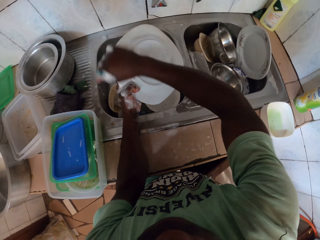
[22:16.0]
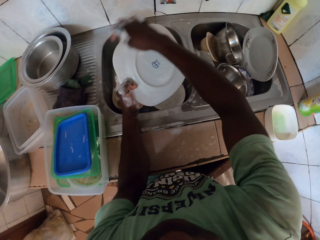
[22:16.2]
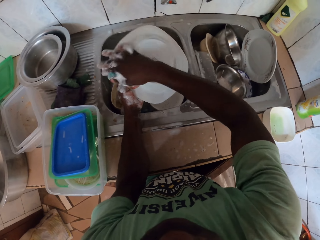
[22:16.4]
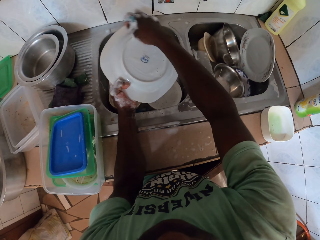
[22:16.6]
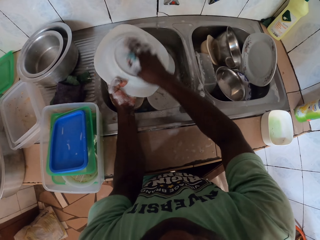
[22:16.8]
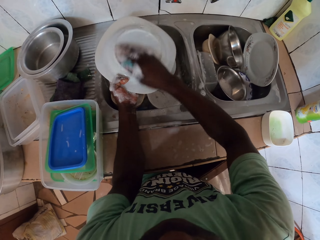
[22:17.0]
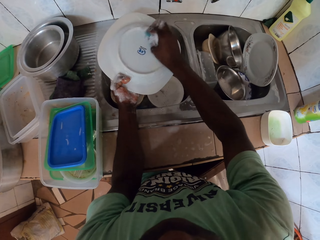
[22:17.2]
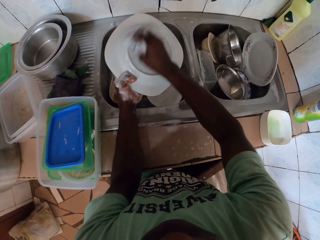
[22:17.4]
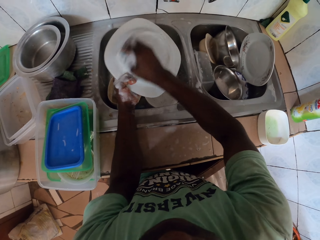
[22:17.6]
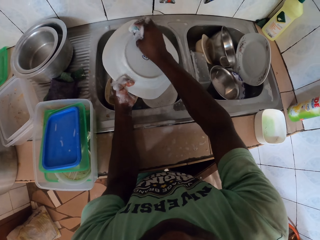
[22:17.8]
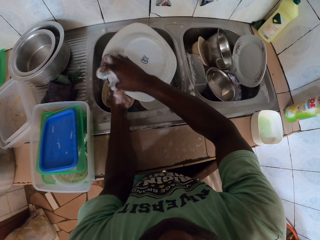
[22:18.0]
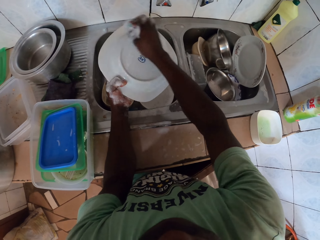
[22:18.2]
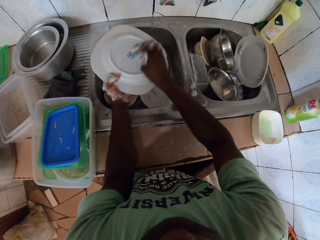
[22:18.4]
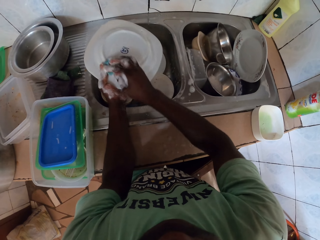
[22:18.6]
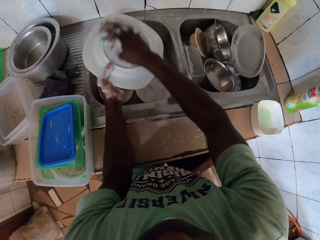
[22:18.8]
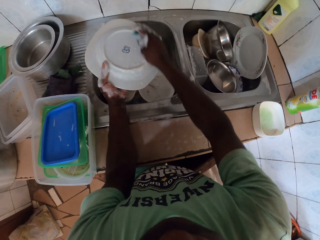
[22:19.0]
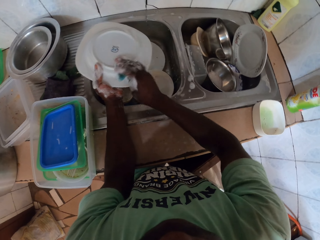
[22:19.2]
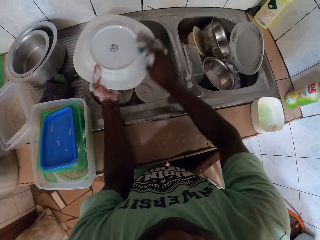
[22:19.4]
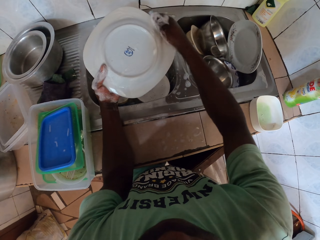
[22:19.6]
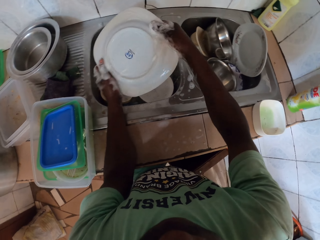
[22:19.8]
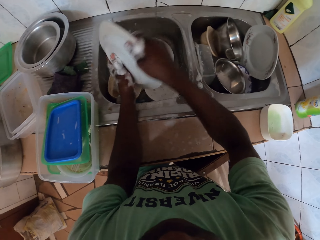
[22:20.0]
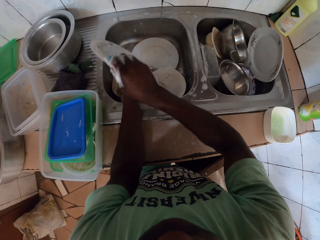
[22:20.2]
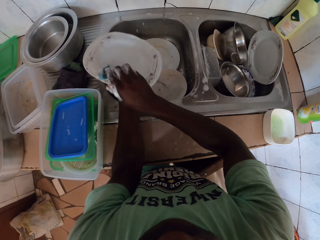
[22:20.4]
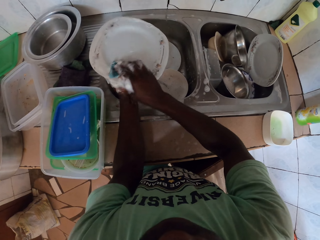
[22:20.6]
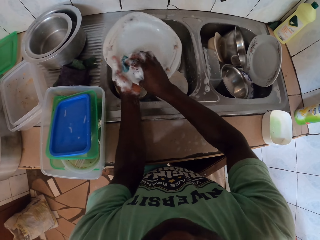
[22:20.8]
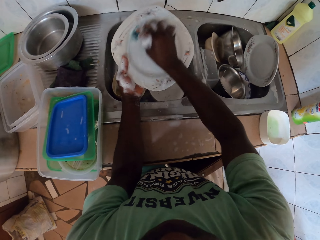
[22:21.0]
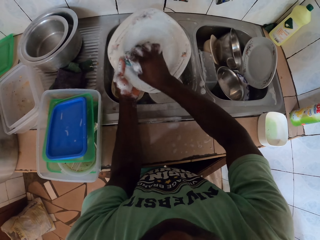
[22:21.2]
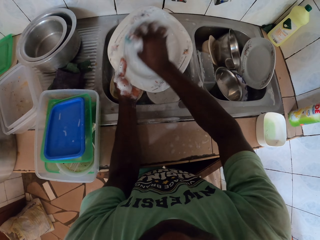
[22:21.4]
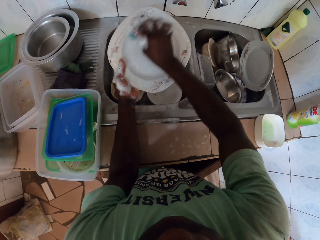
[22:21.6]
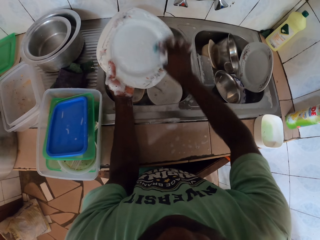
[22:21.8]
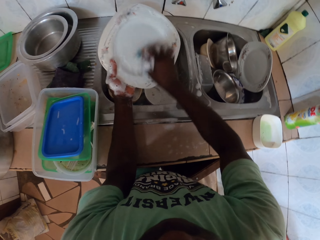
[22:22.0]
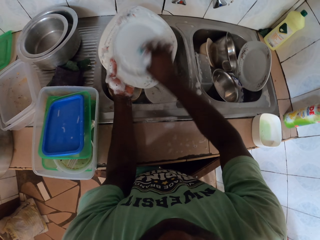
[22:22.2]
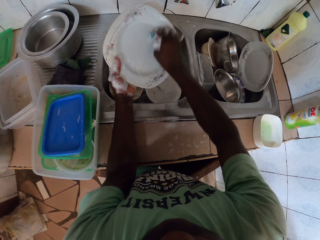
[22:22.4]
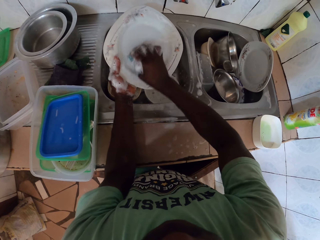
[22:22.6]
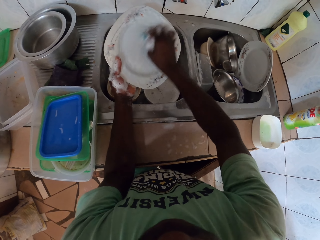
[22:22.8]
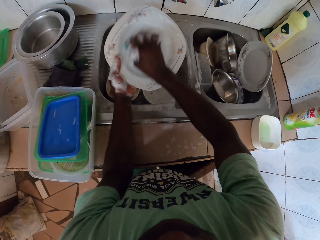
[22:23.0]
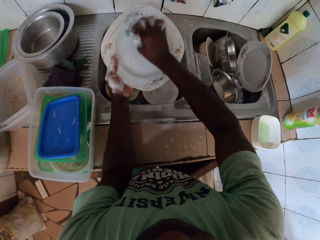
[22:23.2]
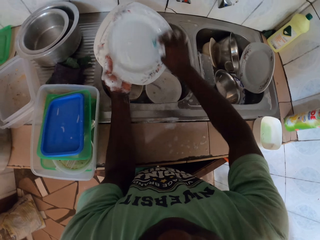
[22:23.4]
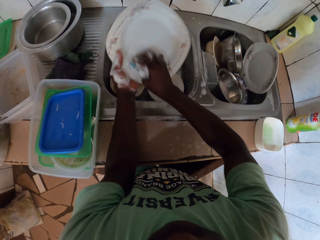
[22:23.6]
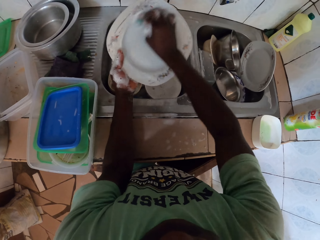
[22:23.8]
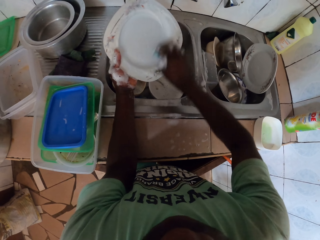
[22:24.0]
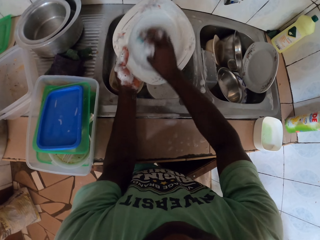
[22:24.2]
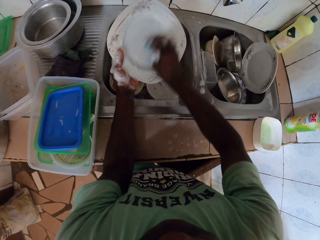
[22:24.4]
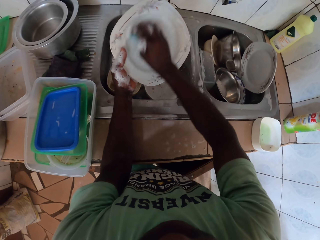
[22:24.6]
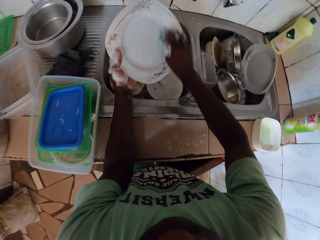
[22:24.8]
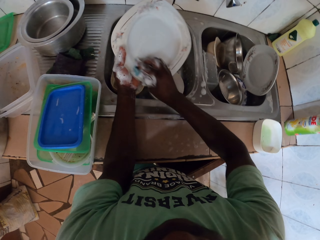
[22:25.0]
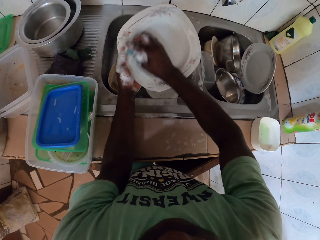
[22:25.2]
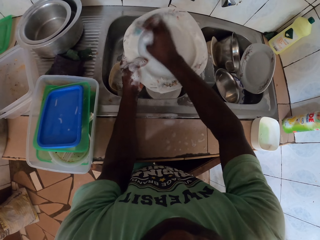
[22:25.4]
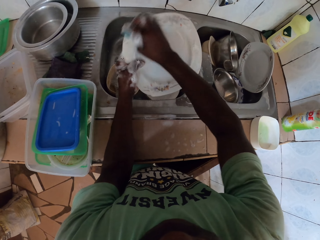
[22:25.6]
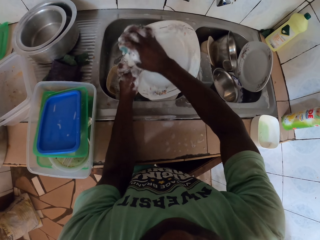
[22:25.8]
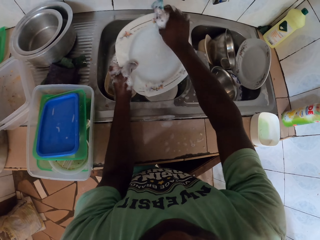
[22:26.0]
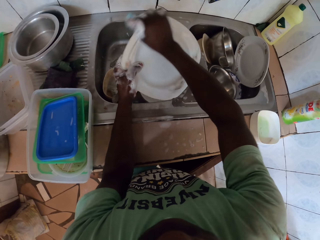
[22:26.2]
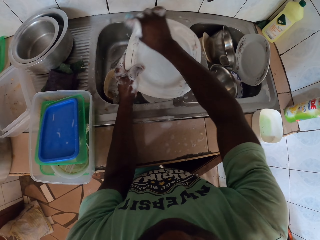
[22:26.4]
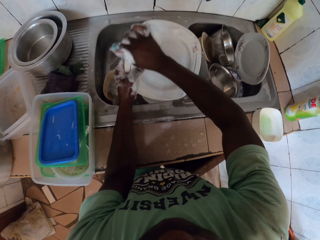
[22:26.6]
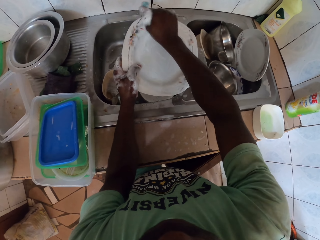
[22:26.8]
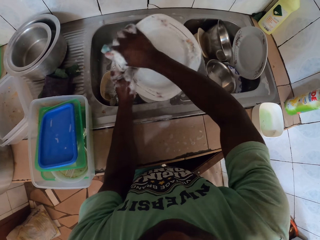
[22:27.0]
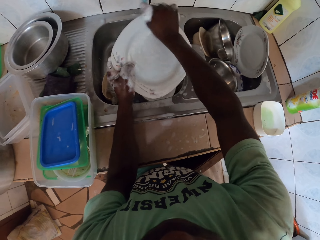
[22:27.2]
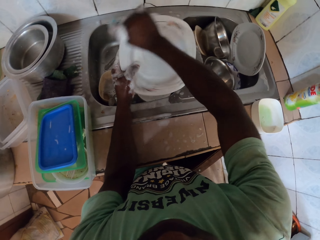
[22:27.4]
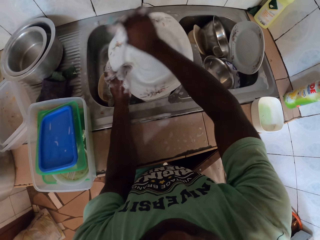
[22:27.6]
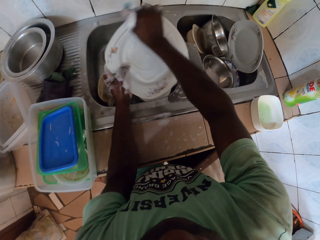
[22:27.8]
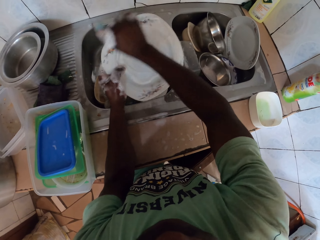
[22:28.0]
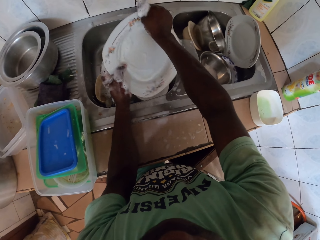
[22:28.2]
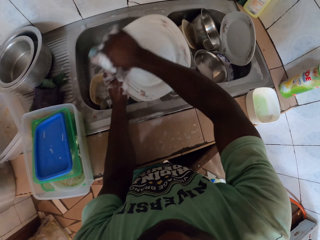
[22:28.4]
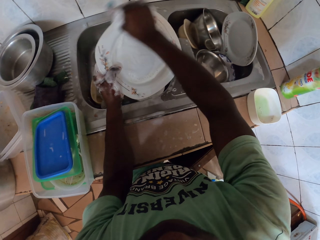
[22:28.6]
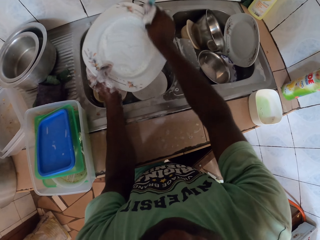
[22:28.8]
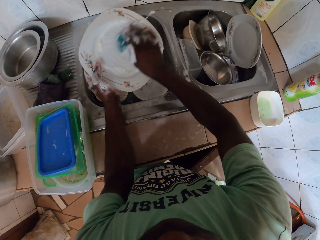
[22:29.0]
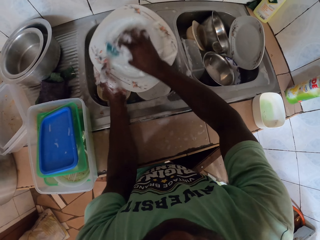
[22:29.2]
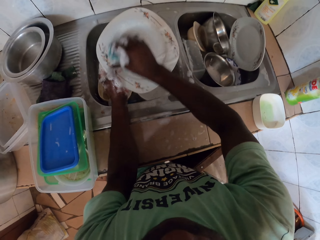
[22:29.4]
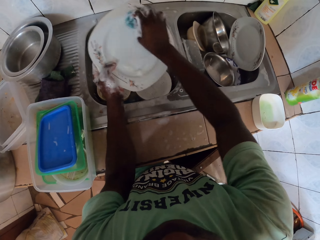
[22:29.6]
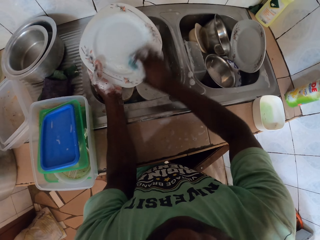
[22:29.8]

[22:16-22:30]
The camera wearer washes a plate. They flip the plate and wash the plate.

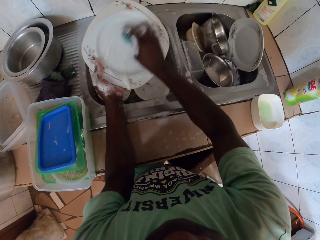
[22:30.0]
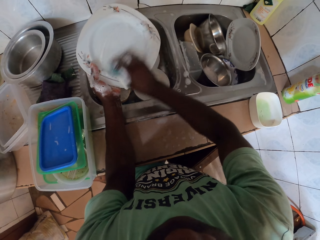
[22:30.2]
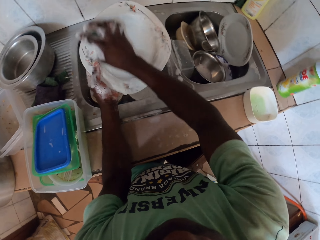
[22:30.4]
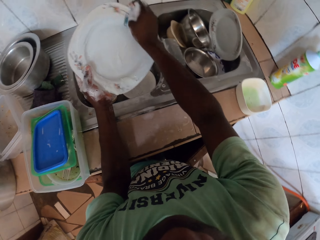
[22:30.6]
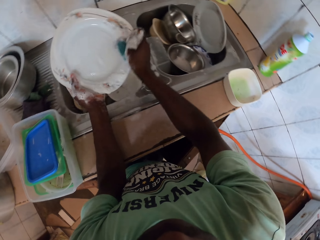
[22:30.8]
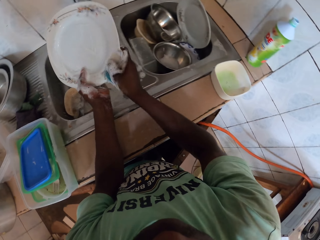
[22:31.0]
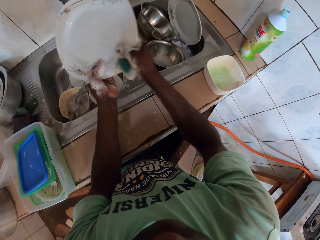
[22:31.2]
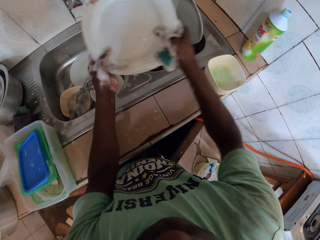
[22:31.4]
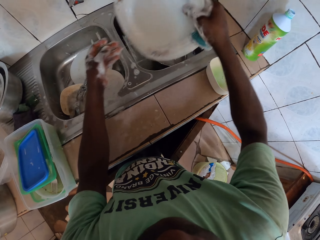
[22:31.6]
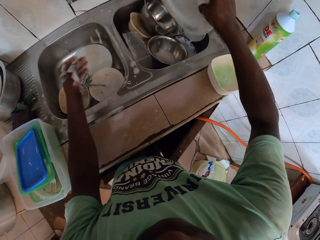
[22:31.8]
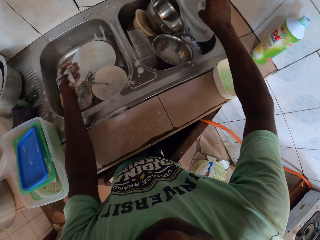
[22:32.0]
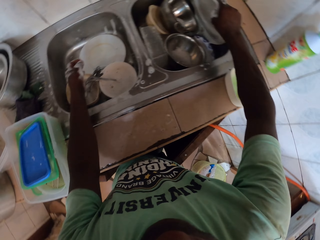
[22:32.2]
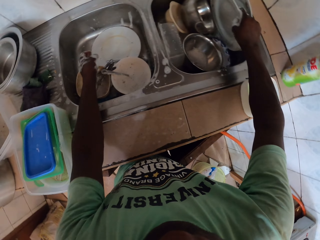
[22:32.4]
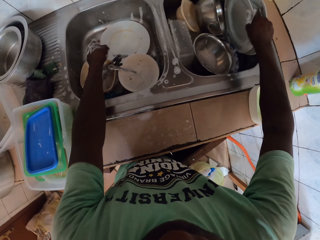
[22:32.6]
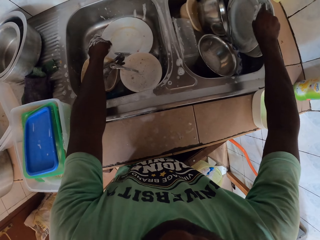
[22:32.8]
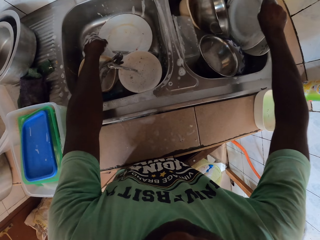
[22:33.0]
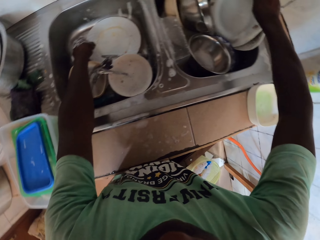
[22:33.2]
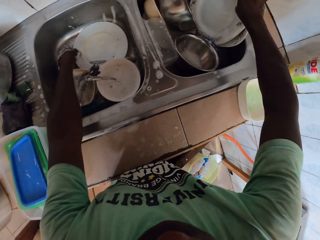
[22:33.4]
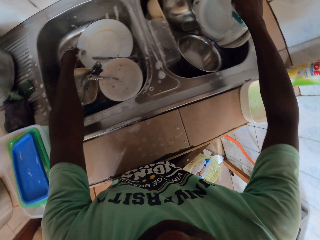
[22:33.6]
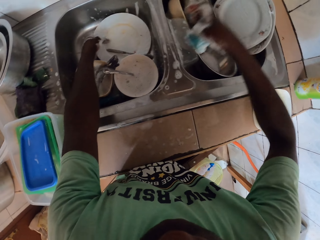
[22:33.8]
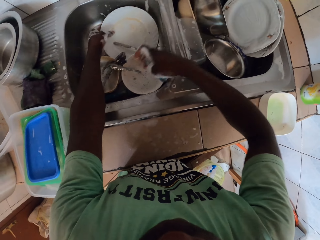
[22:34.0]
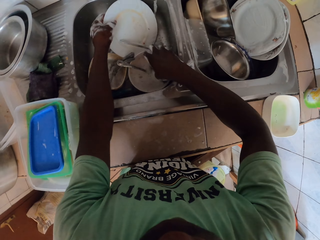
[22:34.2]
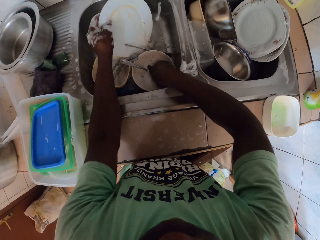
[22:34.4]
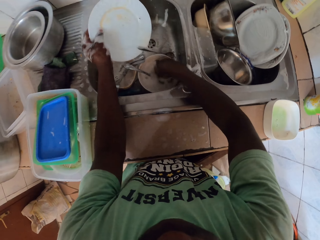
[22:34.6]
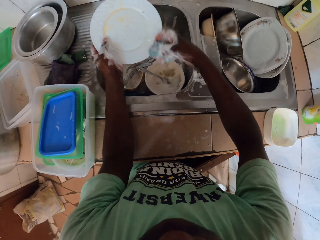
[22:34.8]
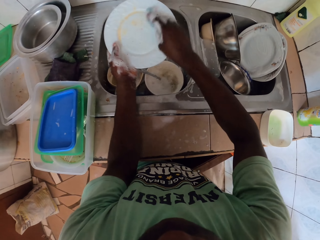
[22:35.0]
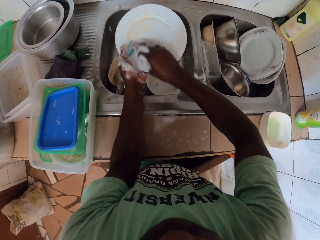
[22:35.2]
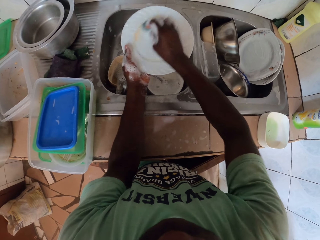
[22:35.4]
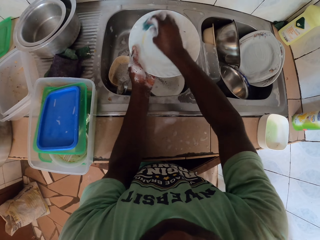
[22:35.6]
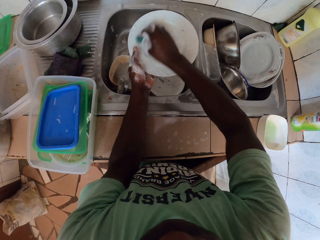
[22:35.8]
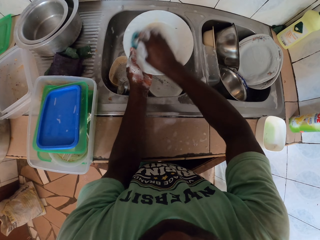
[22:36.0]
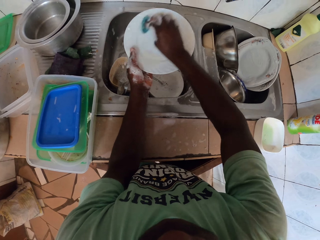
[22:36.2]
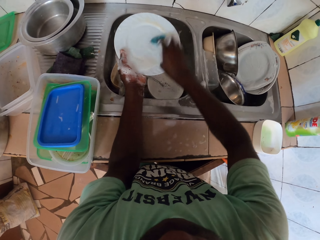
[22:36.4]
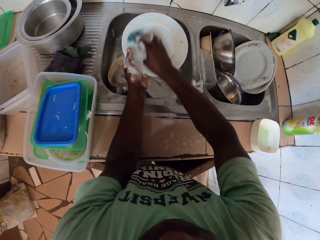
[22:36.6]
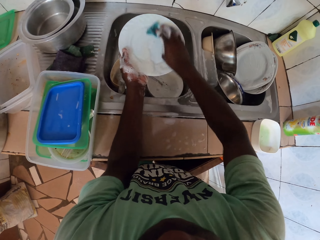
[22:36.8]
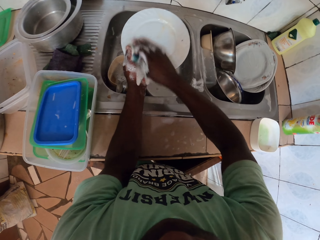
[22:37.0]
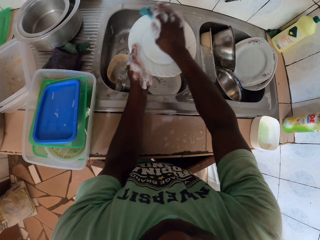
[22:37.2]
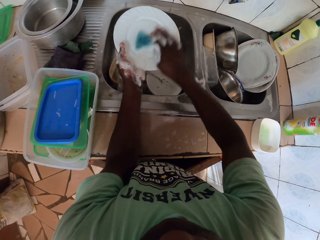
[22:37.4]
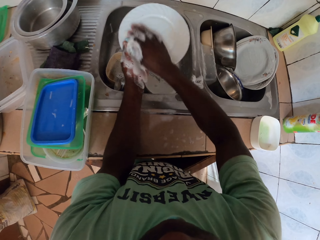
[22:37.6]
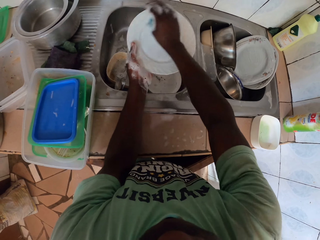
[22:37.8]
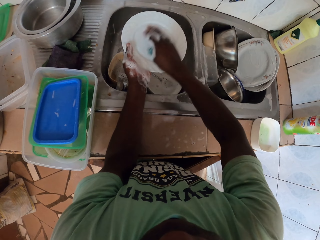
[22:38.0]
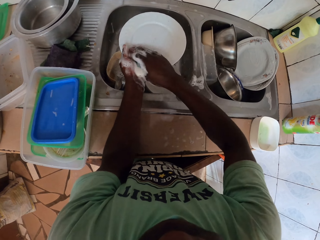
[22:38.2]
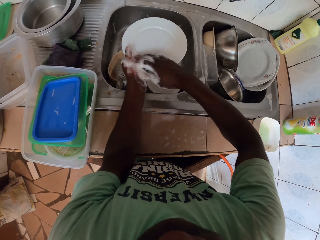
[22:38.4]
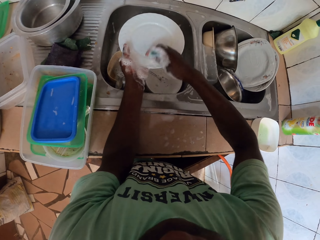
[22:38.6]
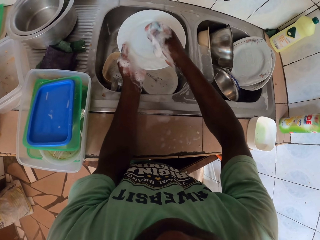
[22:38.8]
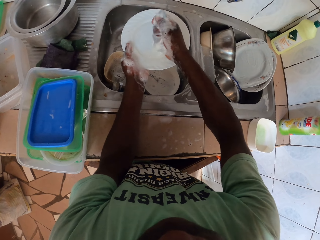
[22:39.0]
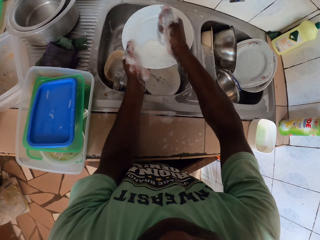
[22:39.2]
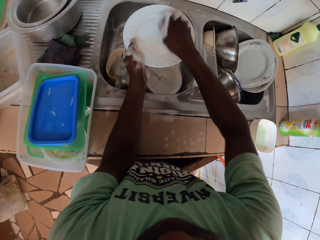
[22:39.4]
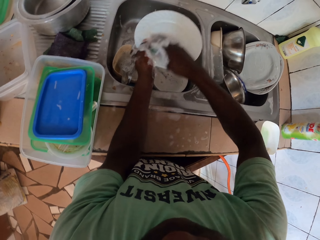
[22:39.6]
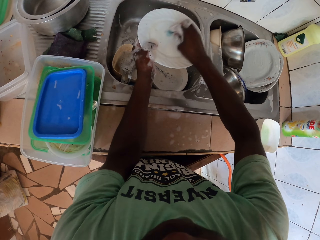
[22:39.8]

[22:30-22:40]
The camera wearer places the plate in the sink. They pick up a plate and scrub another plate.
